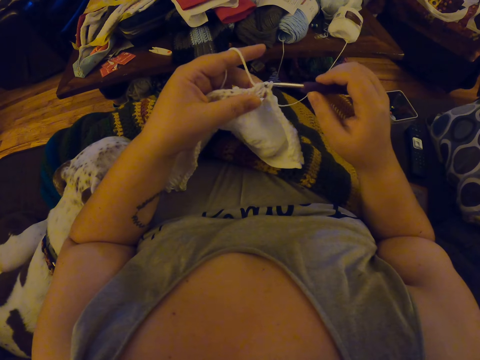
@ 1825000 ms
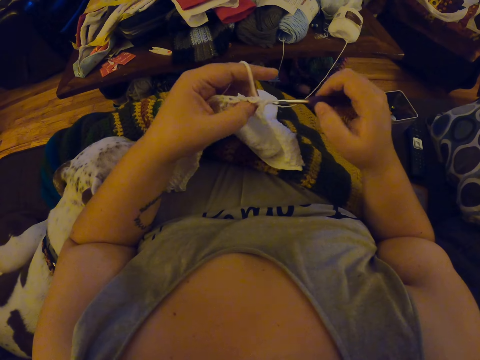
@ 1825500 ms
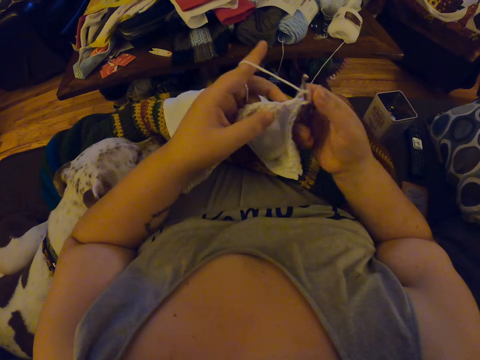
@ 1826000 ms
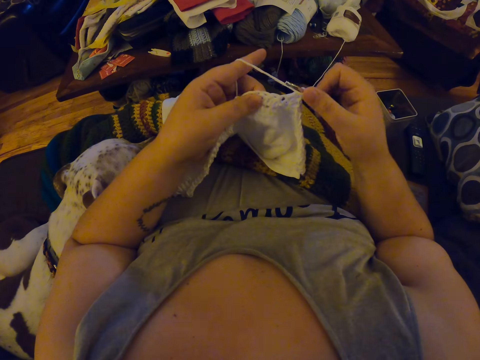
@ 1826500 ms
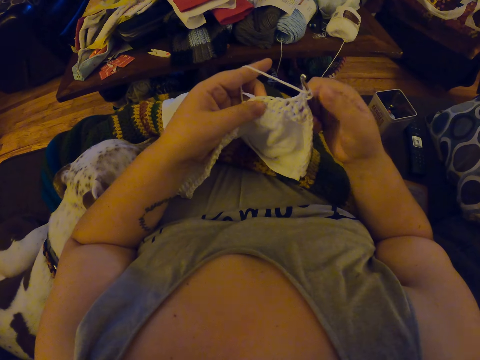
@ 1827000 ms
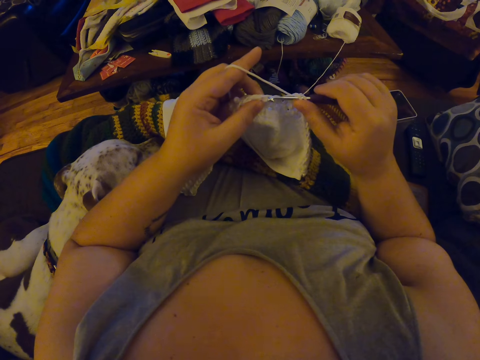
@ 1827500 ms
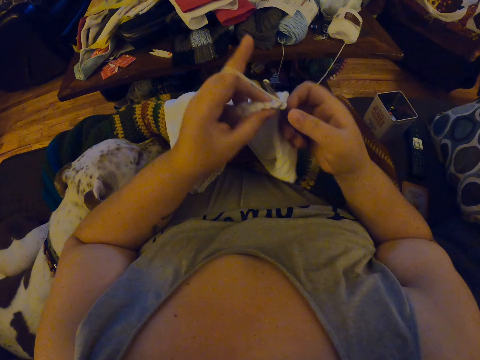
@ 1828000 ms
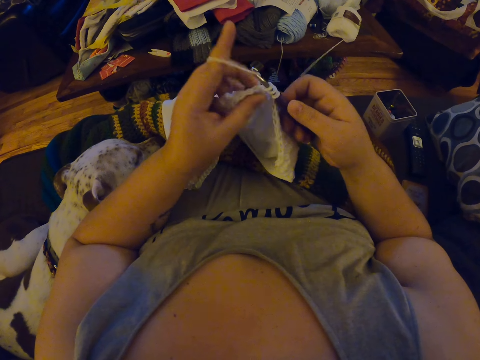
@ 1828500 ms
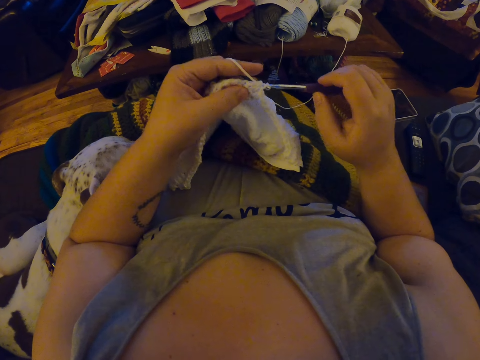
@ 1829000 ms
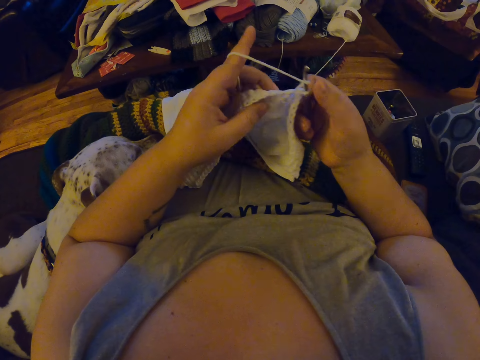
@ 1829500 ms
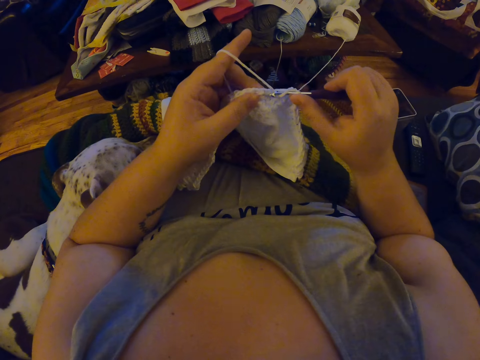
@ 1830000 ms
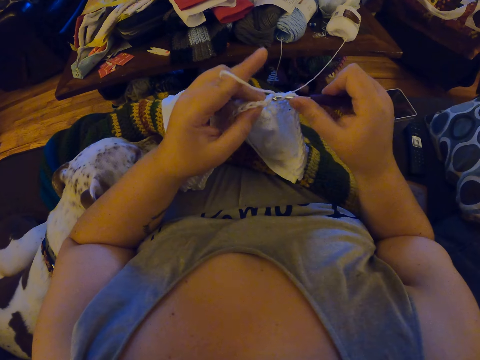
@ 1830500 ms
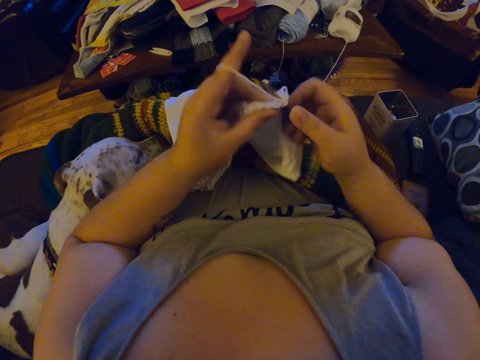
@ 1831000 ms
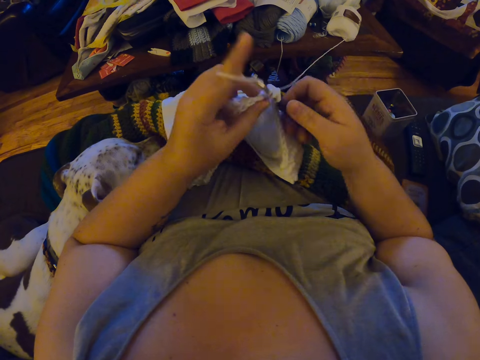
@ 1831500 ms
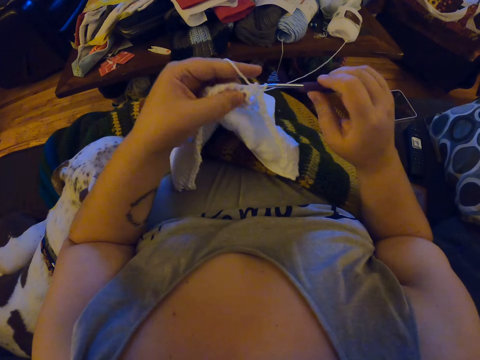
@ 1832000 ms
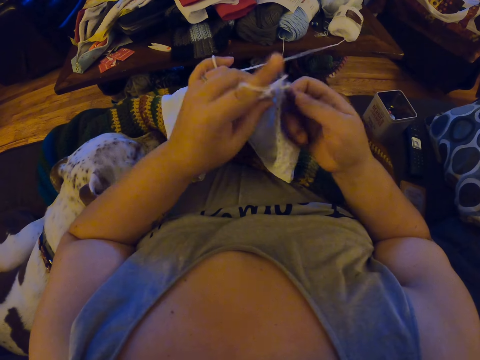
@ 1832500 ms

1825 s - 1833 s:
The camera wearer touches the fabric. They knit the fabric.

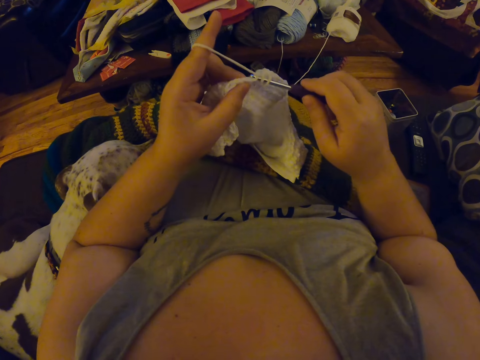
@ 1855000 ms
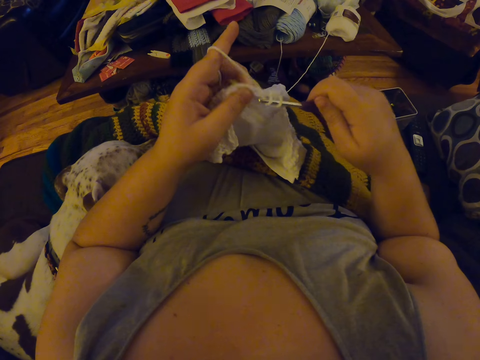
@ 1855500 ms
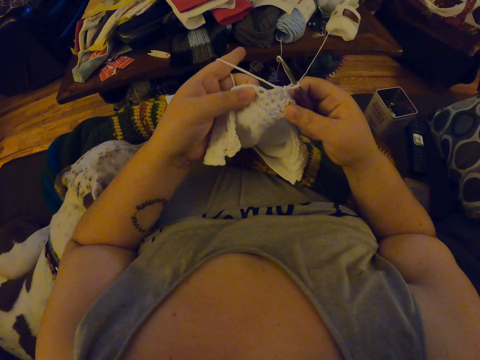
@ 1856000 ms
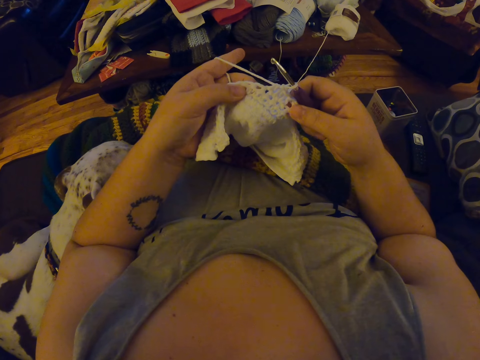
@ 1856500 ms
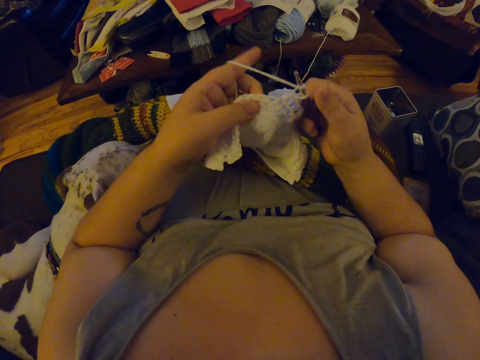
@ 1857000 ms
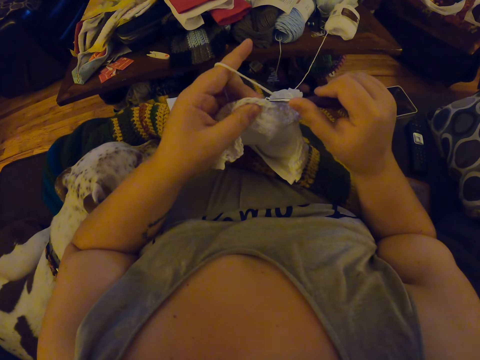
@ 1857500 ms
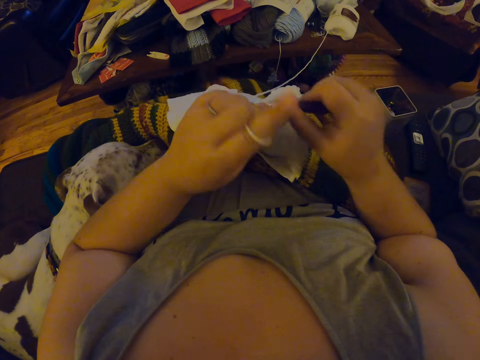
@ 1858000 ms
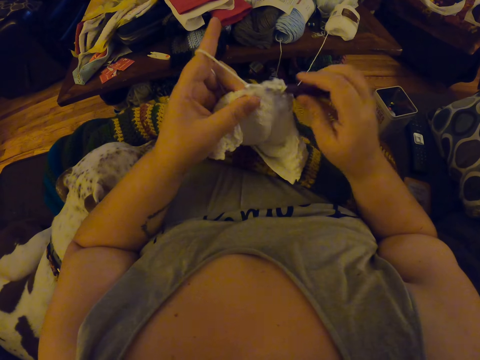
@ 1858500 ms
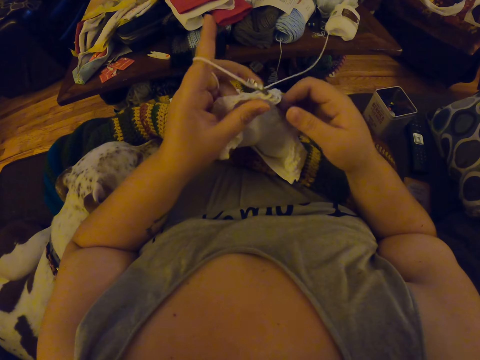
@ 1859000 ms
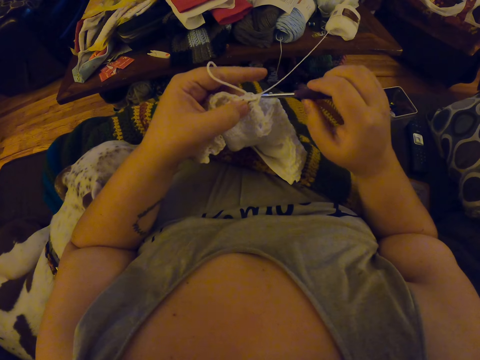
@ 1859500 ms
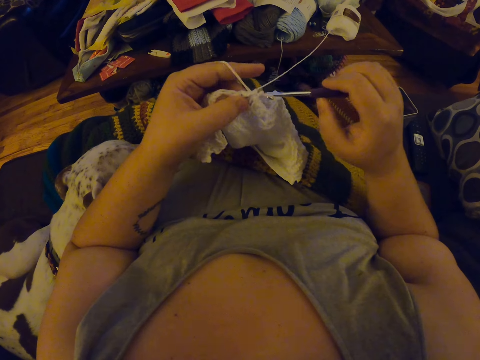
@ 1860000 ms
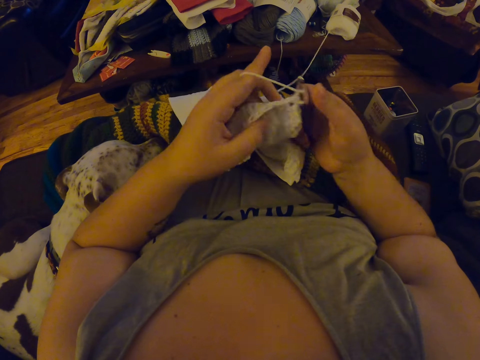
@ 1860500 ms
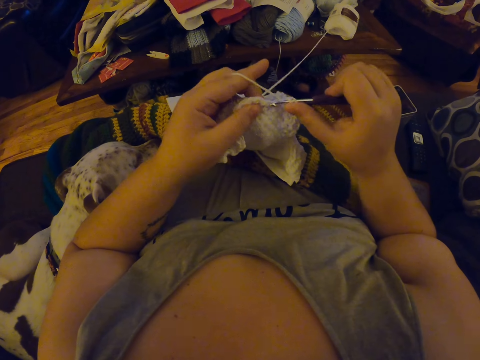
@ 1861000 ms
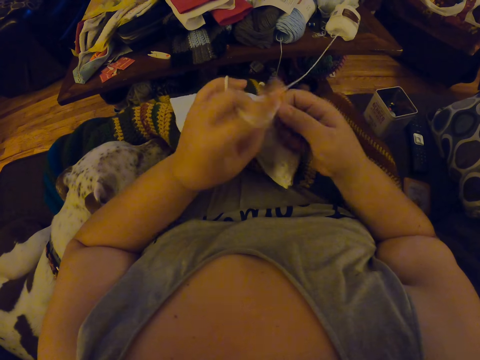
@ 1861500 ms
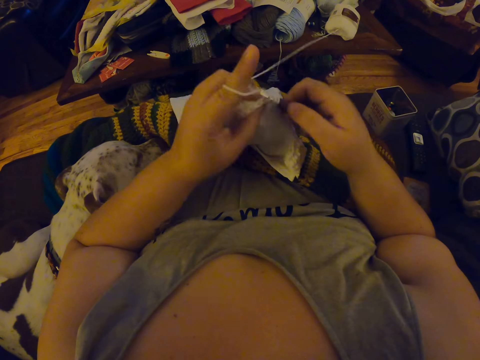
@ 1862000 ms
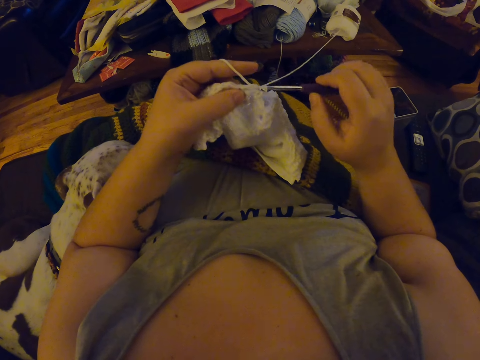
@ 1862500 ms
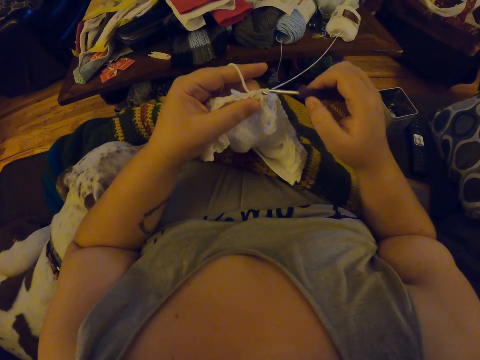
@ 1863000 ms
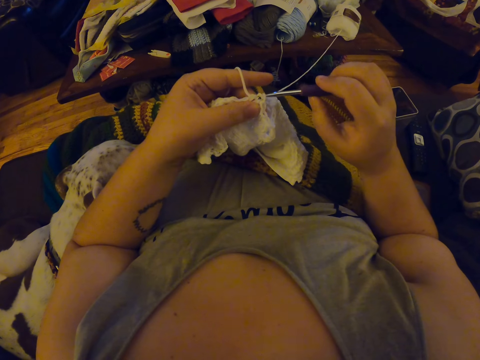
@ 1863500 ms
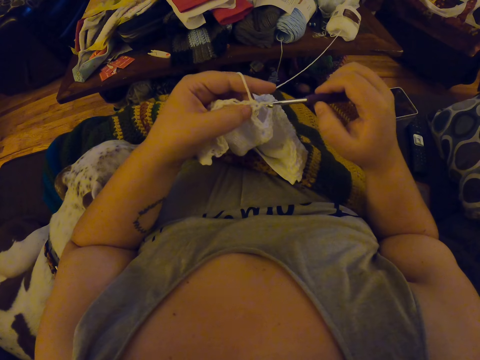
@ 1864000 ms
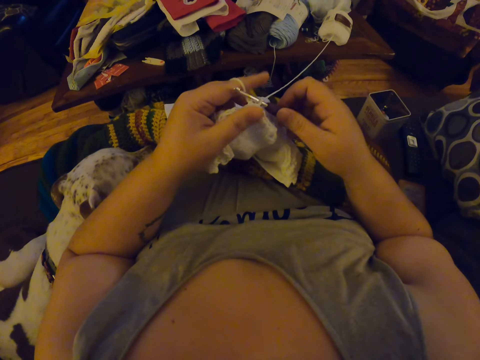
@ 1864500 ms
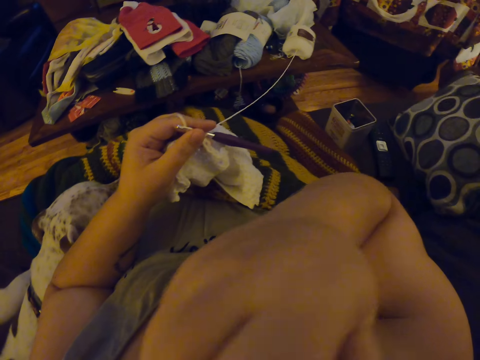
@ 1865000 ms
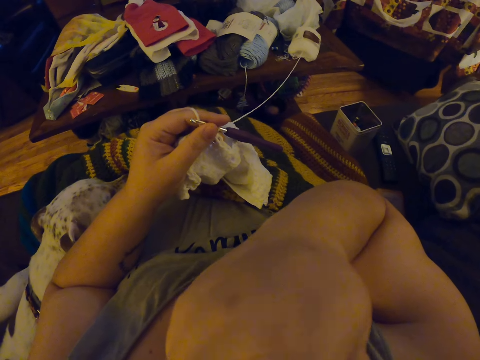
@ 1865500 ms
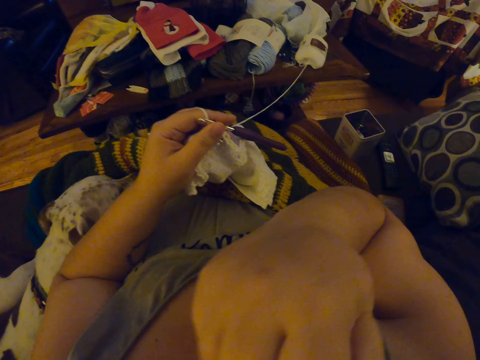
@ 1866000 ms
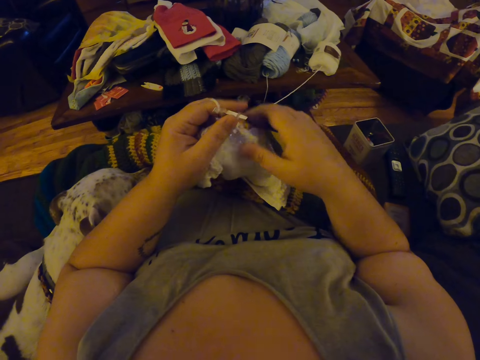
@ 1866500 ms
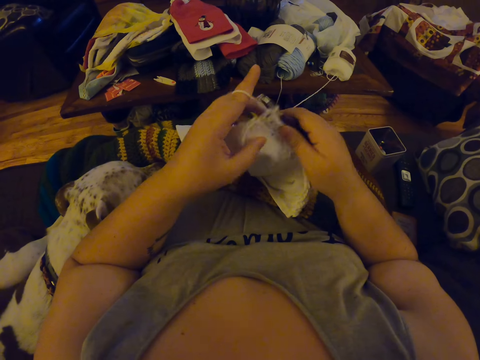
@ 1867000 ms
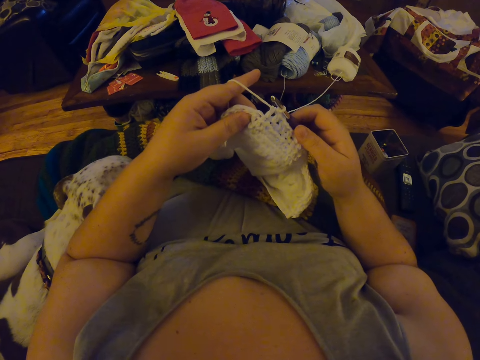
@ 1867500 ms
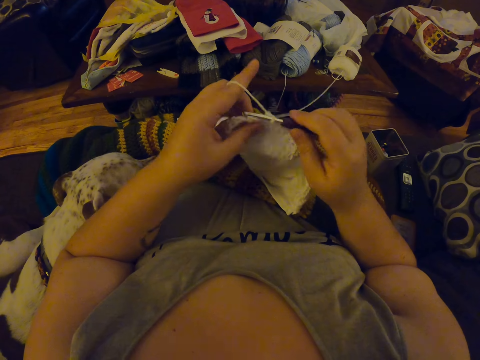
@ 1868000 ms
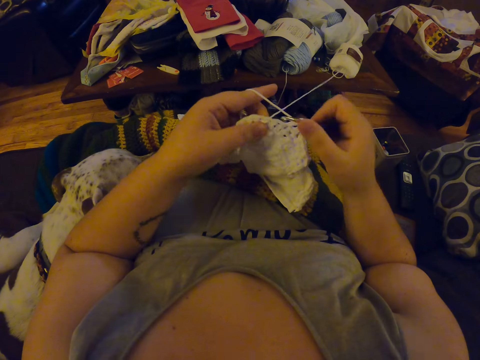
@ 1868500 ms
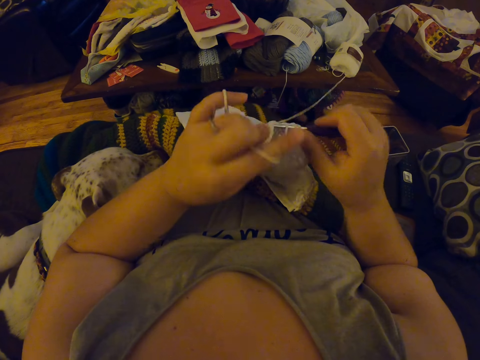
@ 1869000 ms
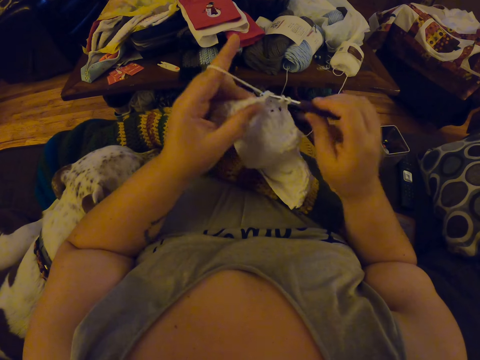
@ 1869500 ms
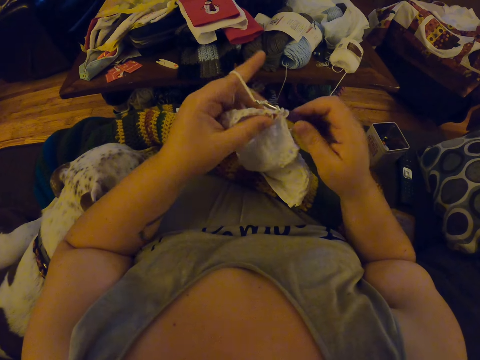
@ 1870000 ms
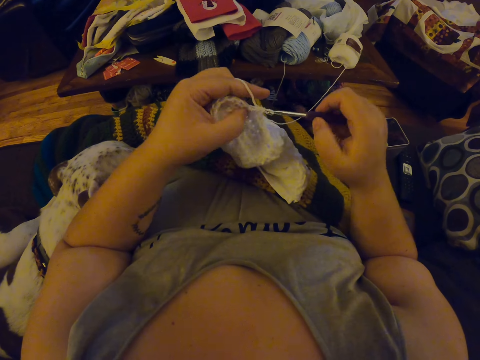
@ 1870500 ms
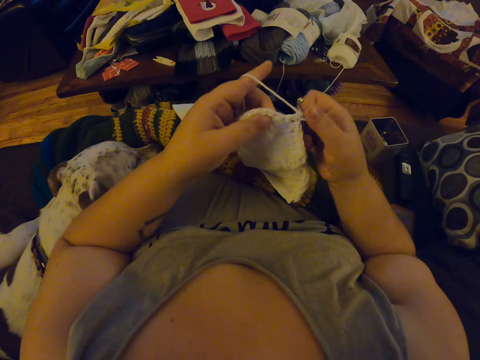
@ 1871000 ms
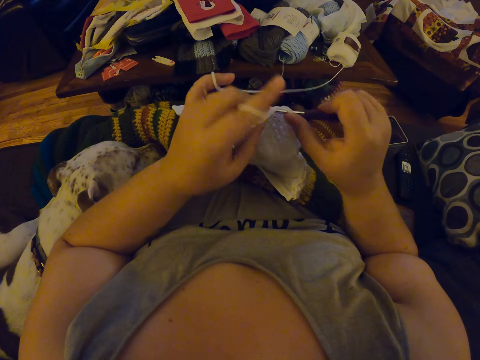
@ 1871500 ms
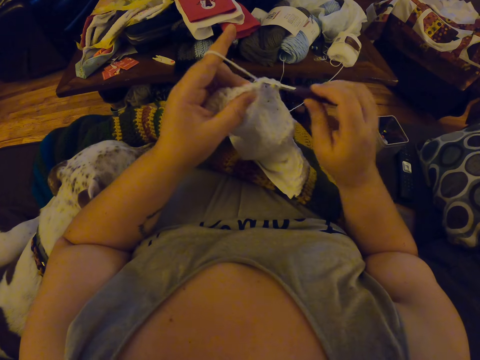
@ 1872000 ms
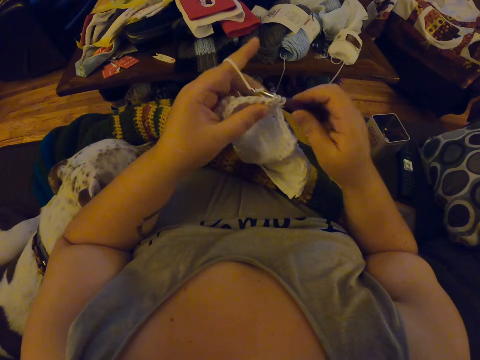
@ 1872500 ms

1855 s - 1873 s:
The camera wearer touches the fabric. She knits the fabric. She passes the crochet hook to her right hand. She raises her right hand to her face. She takes the crochet hook with her right hand. She crochets the yarn with the crochet hook.
